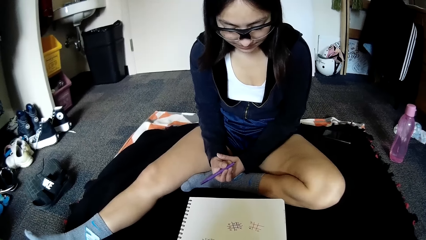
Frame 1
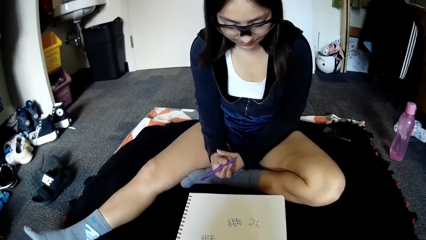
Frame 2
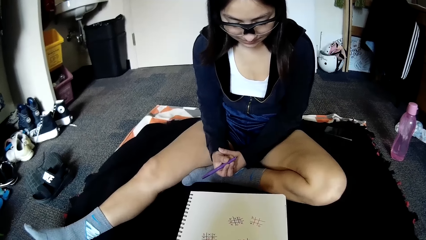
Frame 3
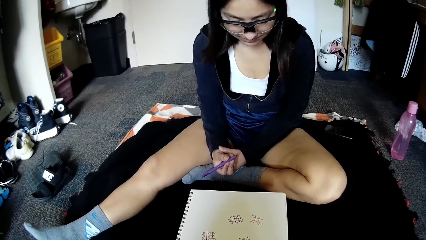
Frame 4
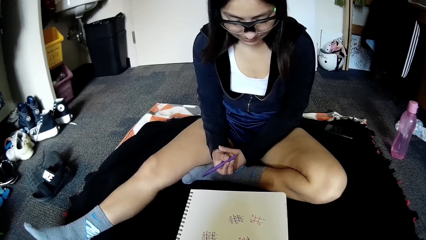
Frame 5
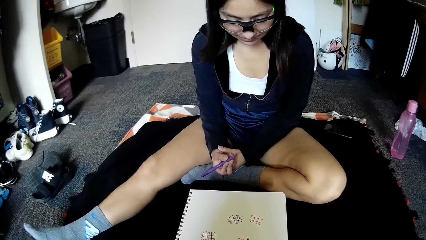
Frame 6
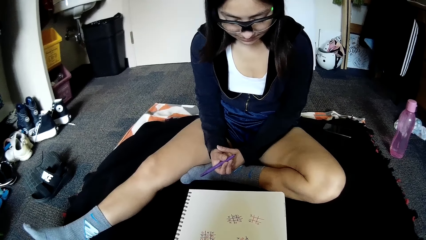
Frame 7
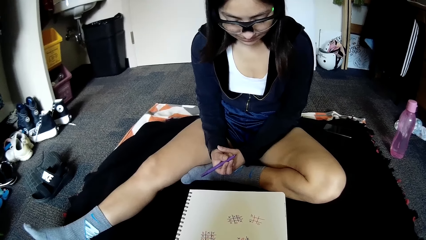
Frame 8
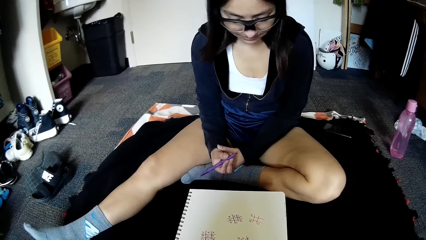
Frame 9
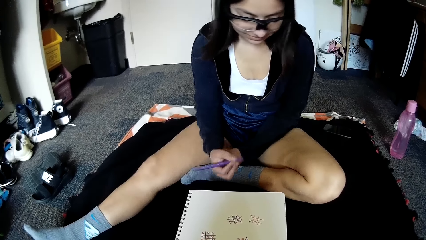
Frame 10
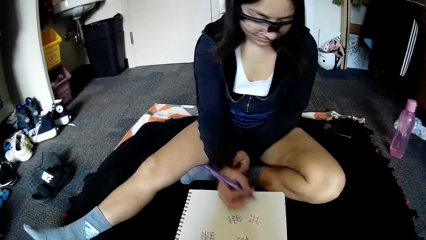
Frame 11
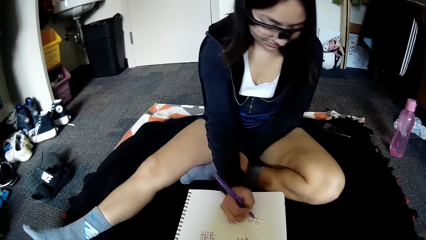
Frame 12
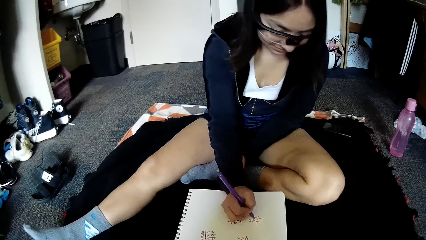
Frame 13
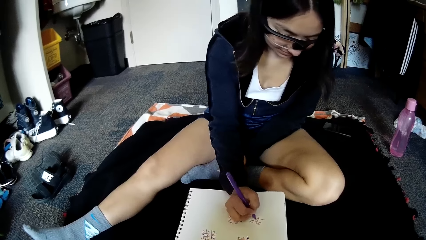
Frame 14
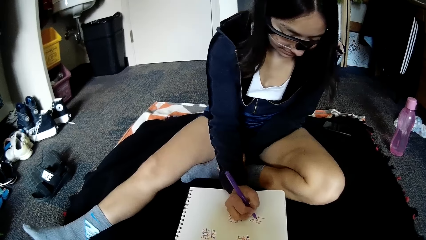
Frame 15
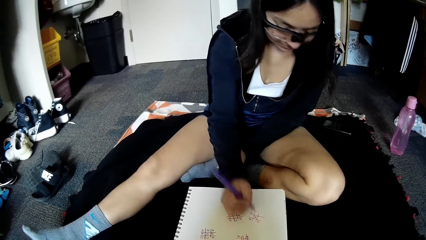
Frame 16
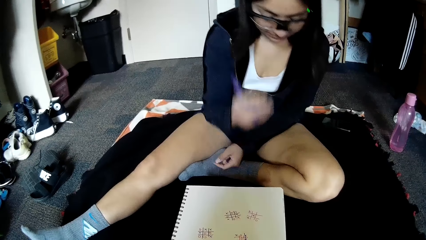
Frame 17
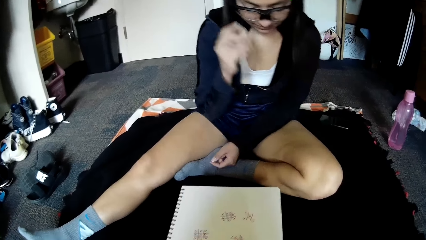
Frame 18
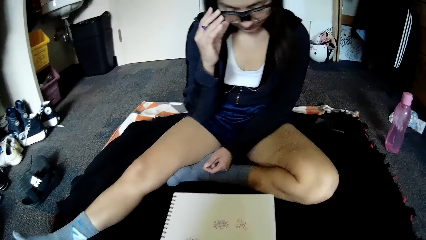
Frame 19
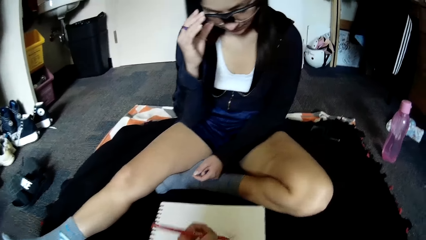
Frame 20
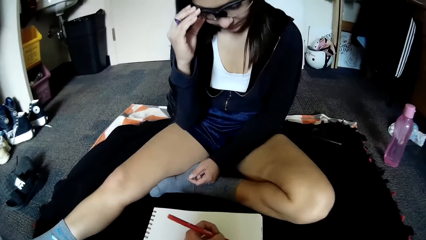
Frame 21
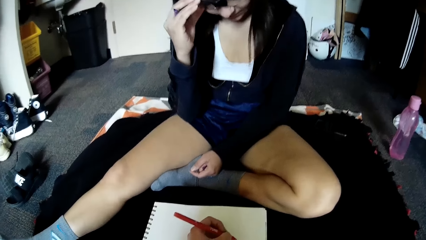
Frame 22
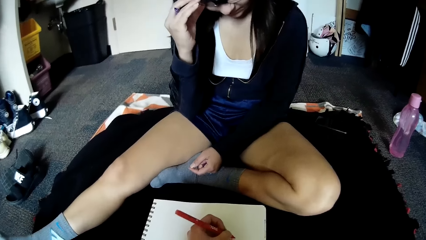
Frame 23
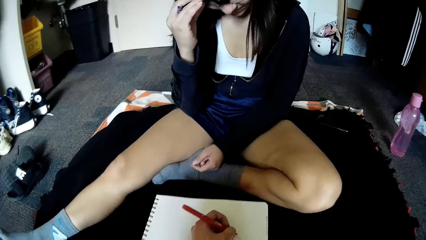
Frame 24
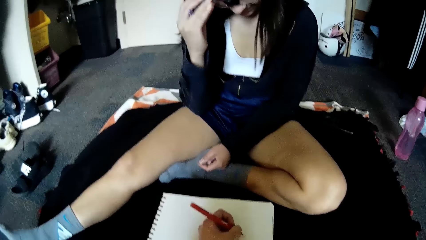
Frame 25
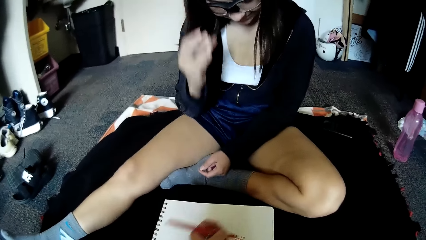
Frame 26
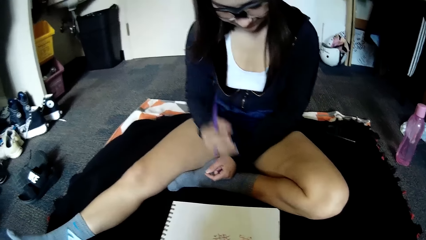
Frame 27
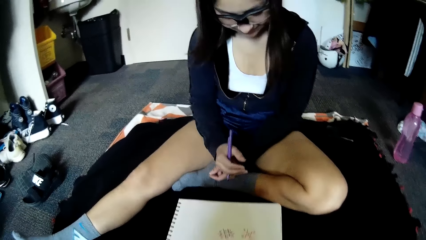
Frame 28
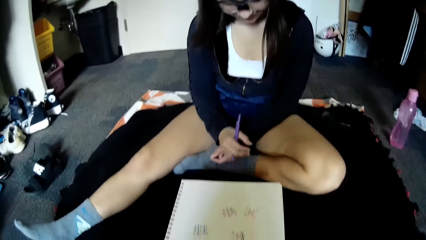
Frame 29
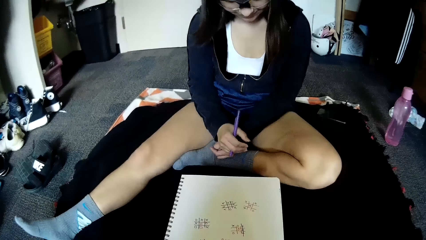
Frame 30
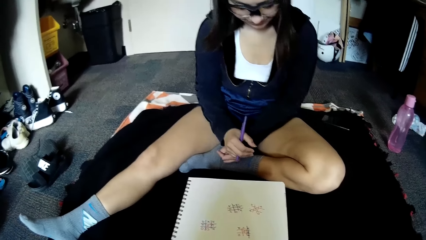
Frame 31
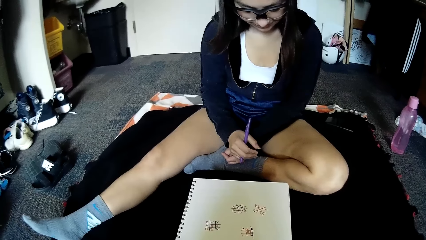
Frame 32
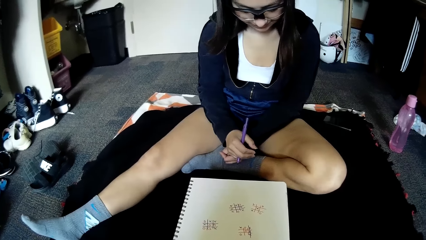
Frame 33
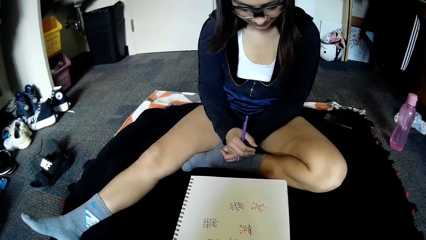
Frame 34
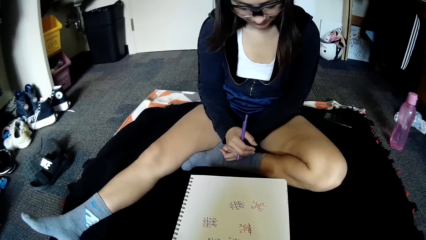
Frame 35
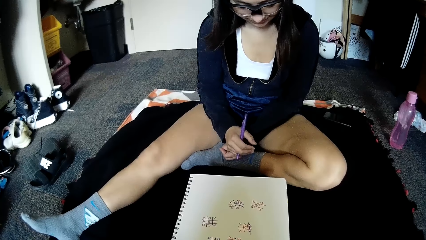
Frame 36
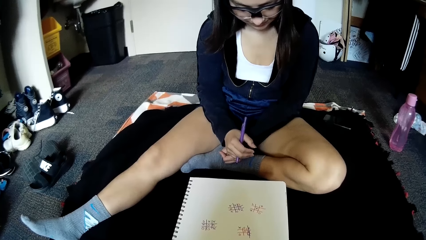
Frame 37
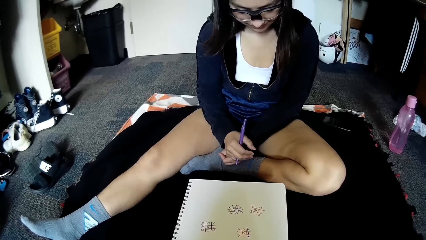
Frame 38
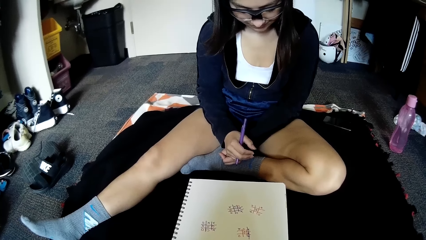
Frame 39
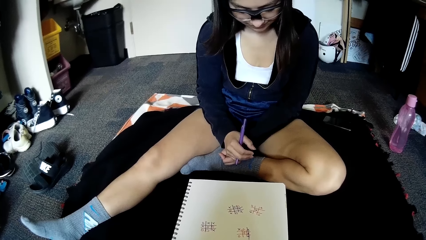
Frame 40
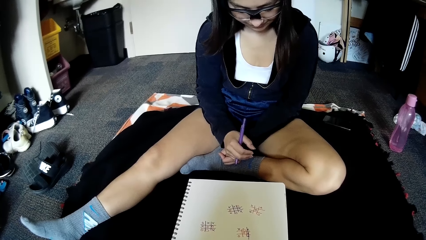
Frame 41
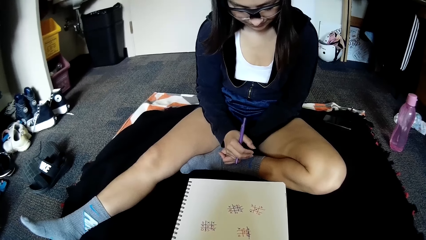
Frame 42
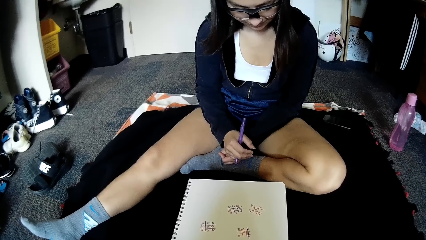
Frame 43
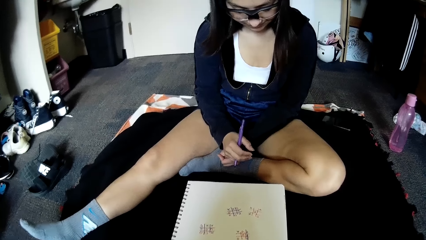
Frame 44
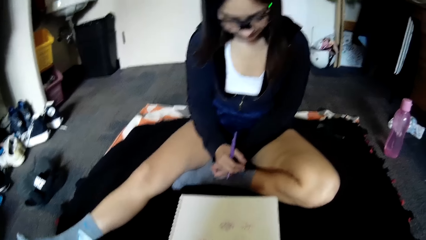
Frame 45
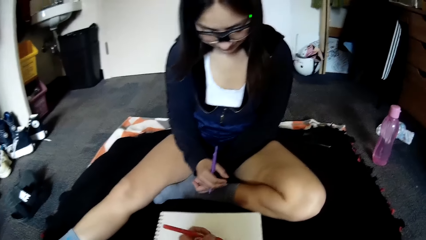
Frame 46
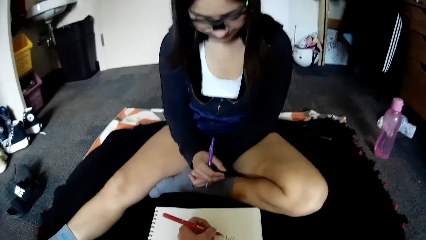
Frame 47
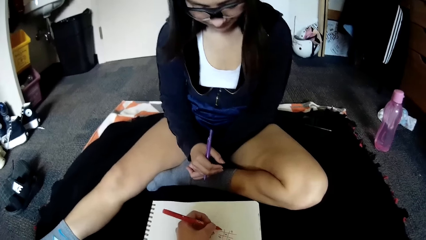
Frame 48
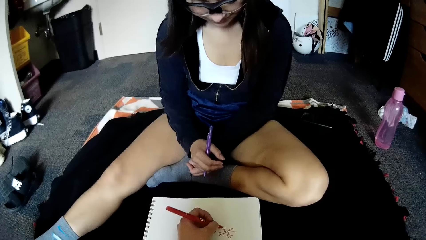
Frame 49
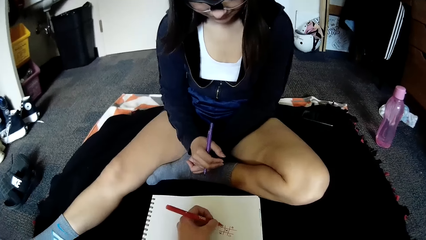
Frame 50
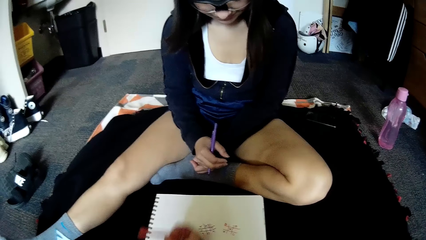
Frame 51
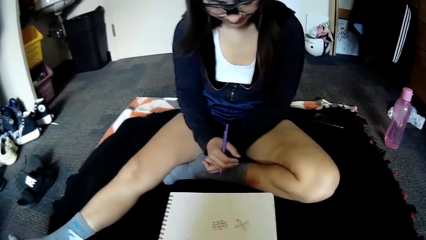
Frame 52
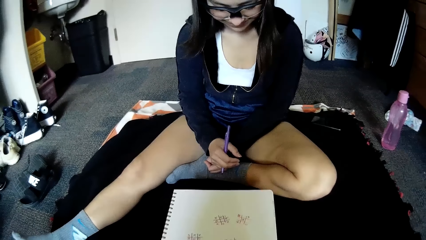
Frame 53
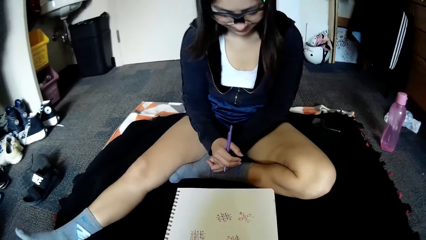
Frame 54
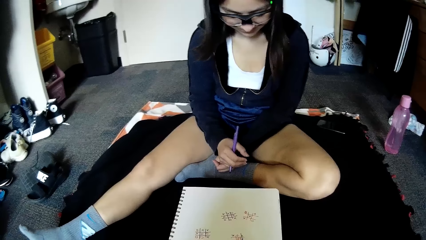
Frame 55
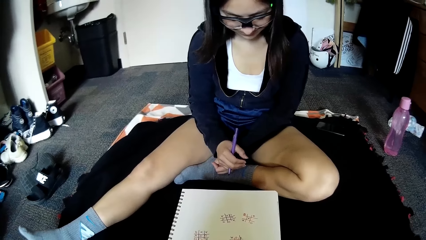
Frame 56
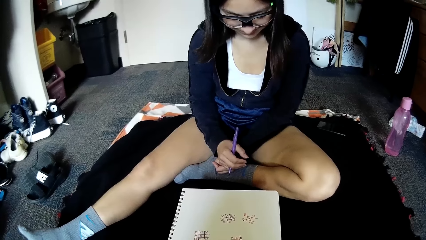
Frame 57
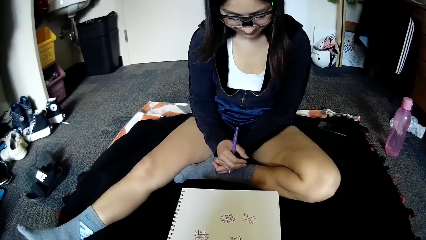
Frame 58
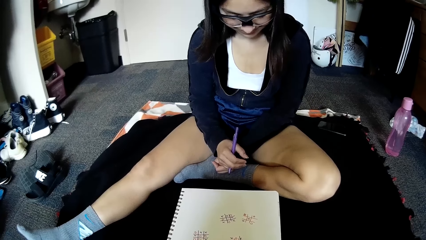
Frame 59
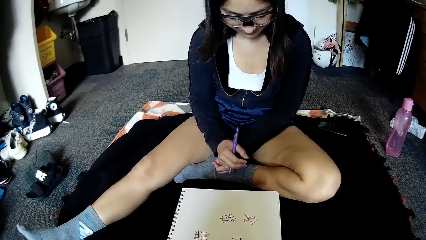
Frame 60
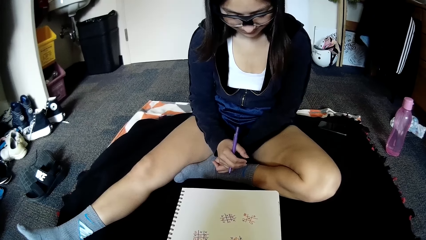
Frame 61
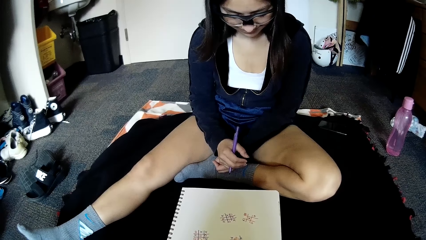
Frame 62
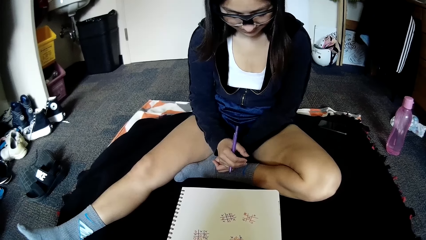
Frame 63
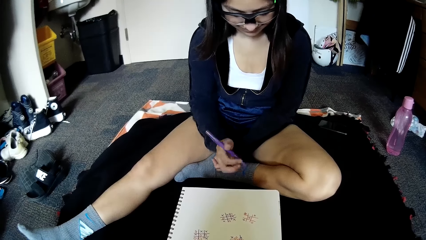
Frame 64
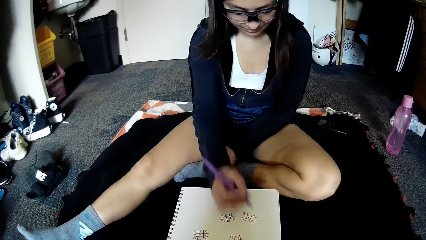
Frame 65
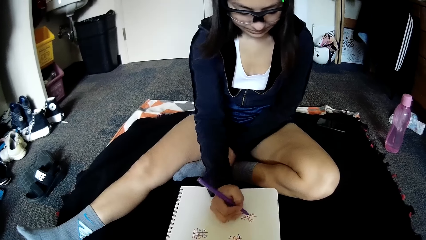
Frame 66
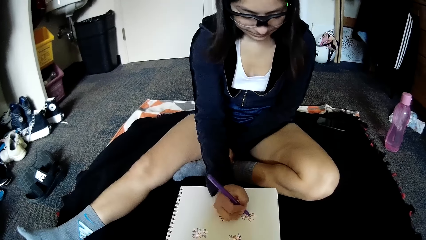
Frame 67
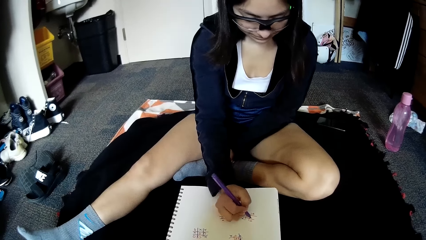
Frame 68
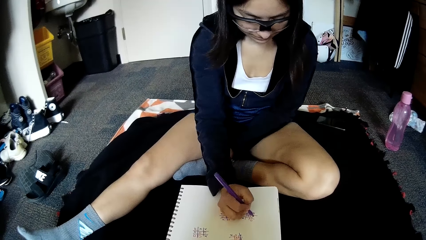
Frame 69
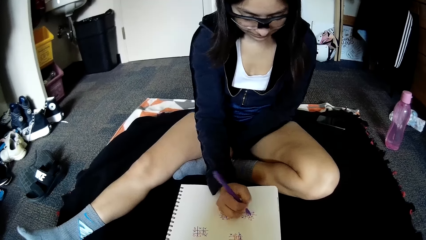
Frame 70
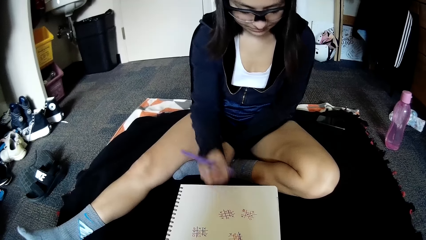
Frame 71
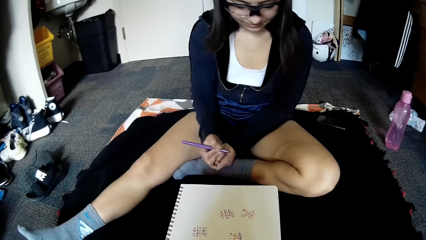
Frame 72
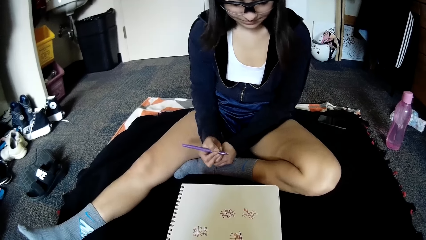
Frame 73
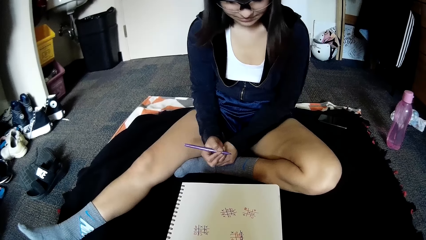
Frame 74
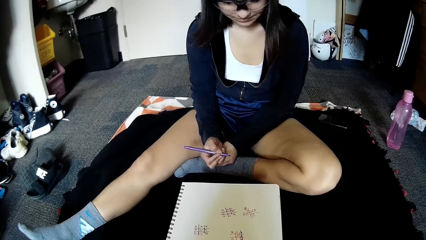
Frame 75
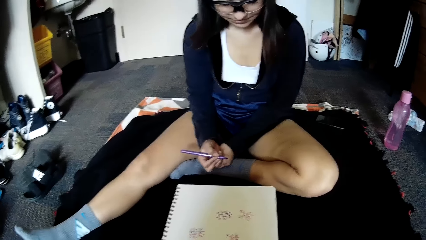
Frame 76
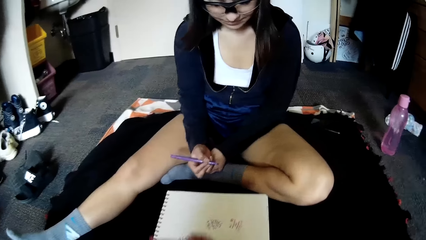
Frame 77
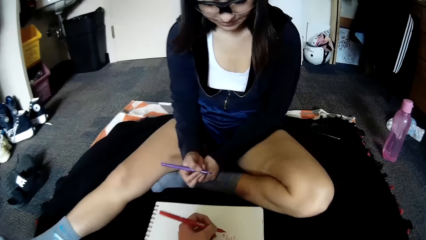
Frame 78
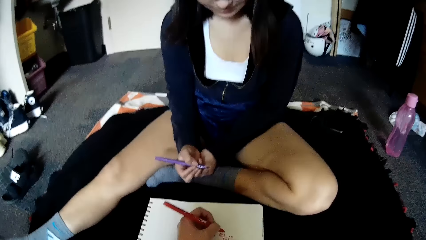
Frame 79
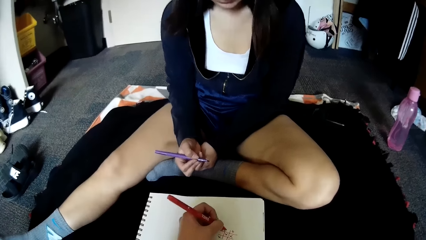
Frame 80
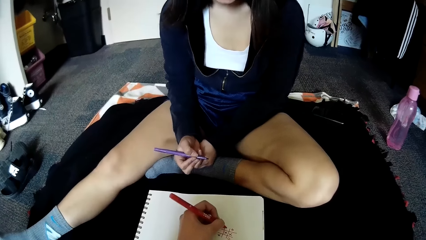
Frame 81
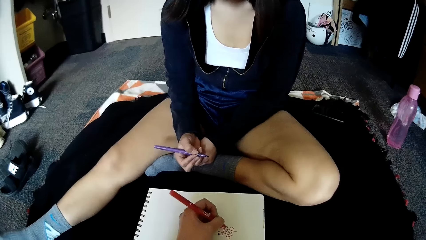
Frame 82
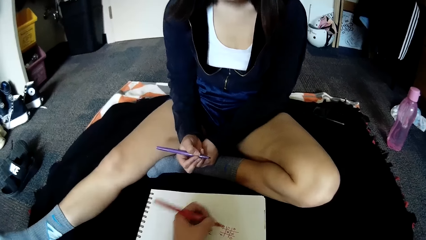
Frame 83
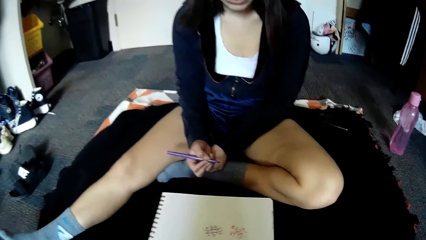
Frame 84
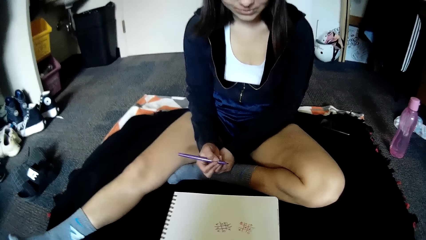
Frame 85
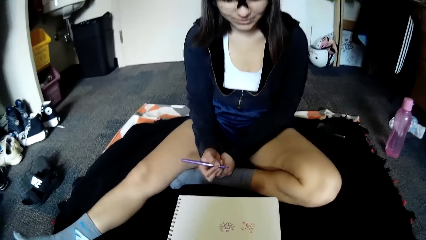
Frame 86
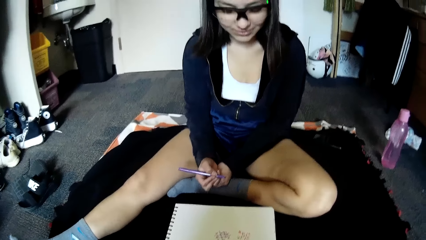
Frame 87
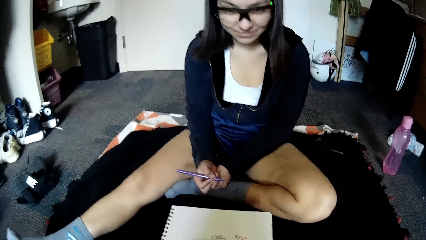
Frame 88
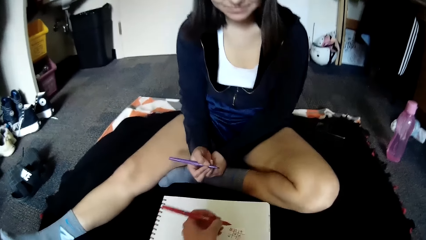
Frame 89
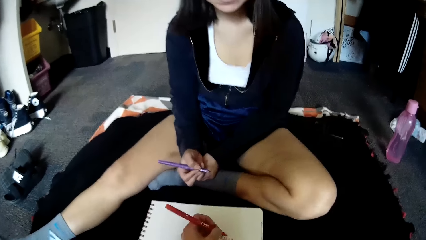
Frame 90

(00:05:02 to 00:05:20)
The woman writes in the grid of squares on the paper with the purple pen in her right hand. She touches the pair of camera glasses with her right hand. The camera wearer writes in the grid of squares on the paper with the red pen in her left hand. She writes in the grid of squares on the paper with the red pen in her left hand again. The woman writes in the grid of squares on the paper with the purple pen in her right hand. The camera wearer writes in the grid of squares on the paper with the red pen in her left hand. The woman converses with the camera wearer.
